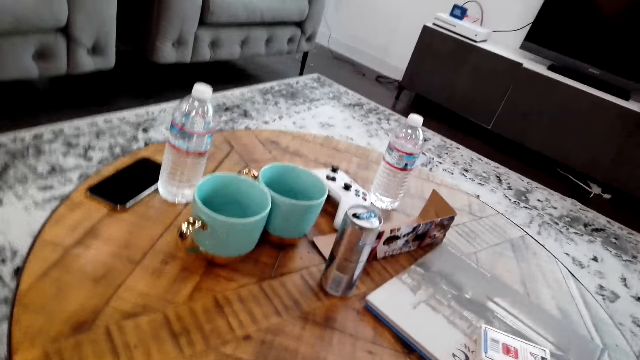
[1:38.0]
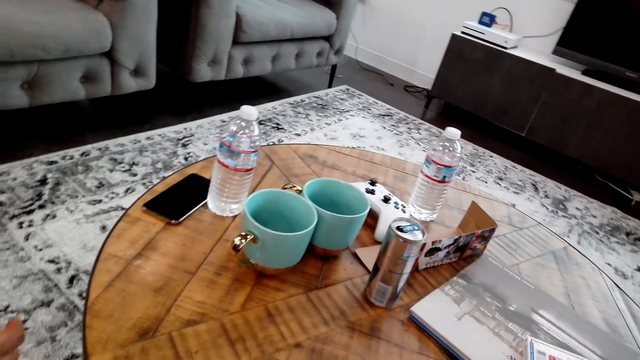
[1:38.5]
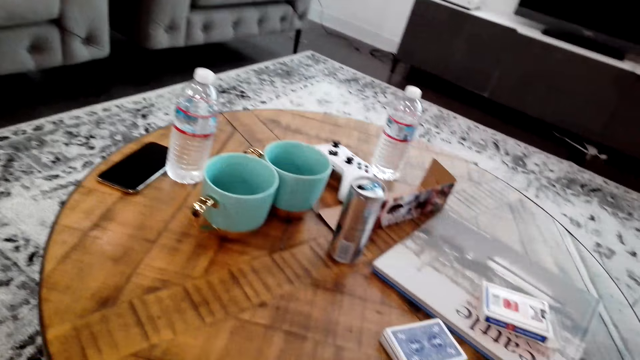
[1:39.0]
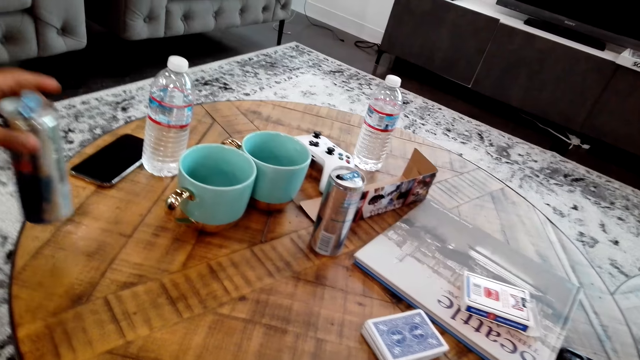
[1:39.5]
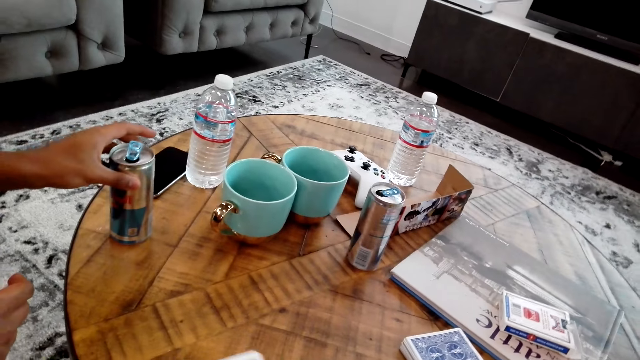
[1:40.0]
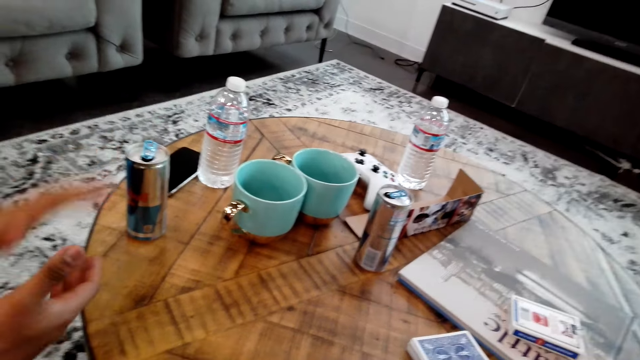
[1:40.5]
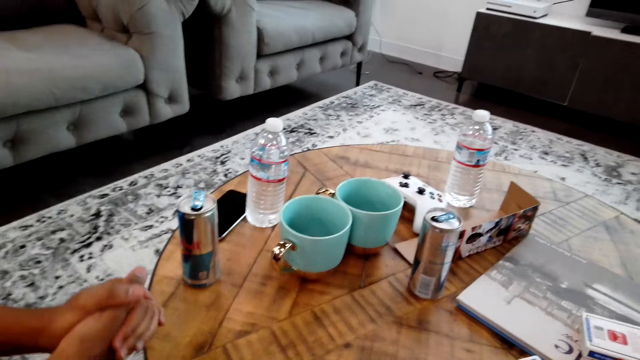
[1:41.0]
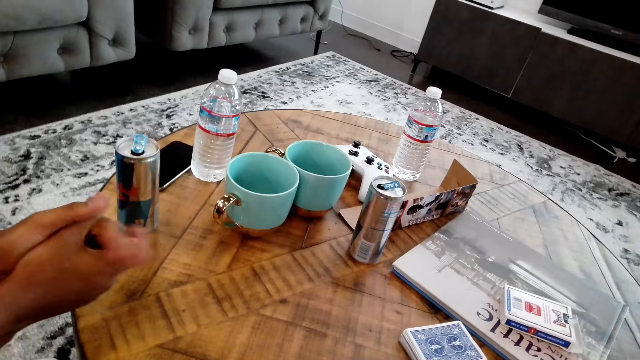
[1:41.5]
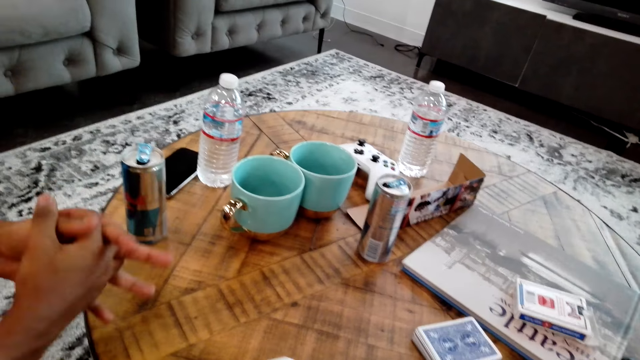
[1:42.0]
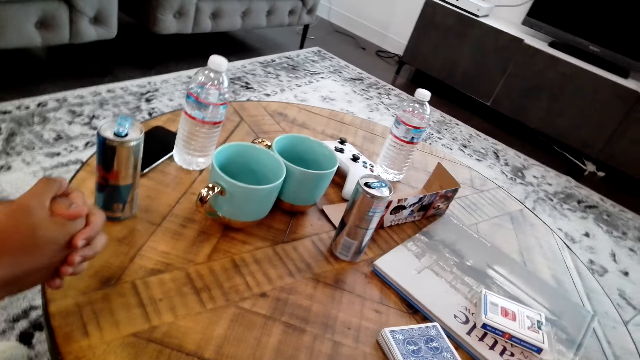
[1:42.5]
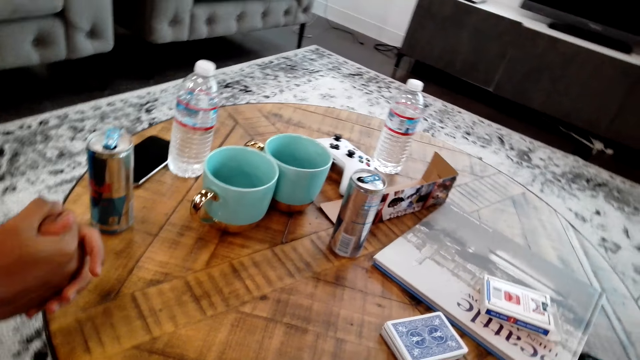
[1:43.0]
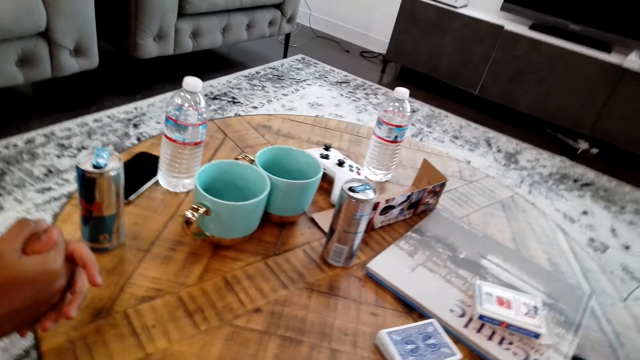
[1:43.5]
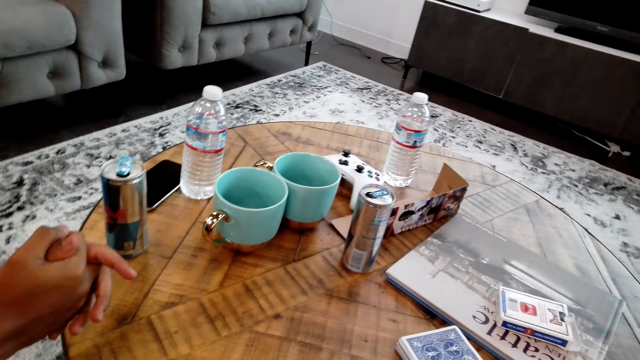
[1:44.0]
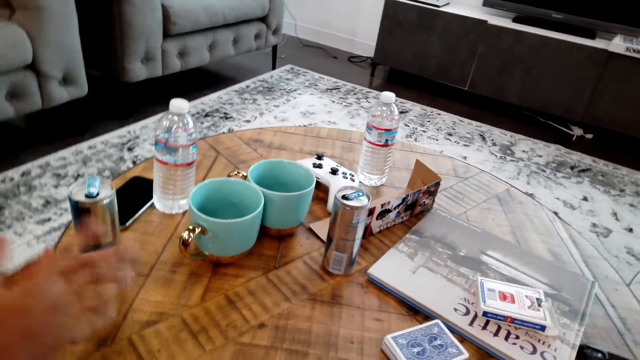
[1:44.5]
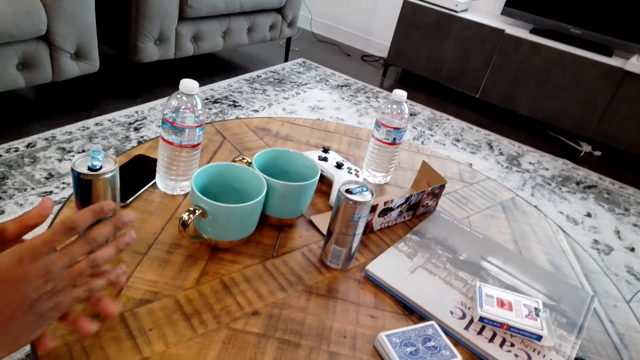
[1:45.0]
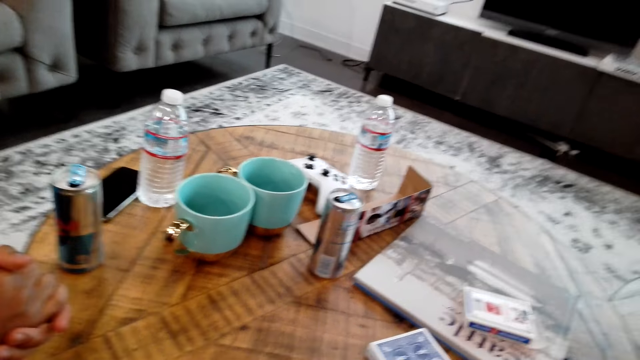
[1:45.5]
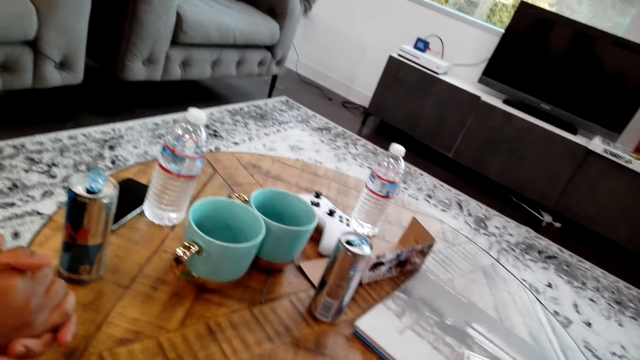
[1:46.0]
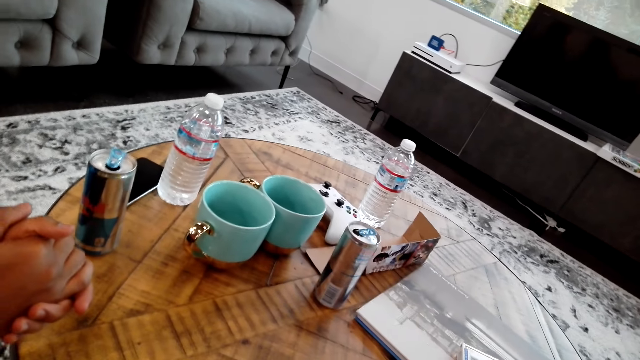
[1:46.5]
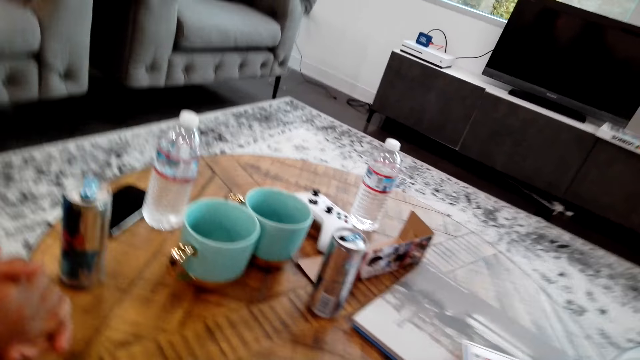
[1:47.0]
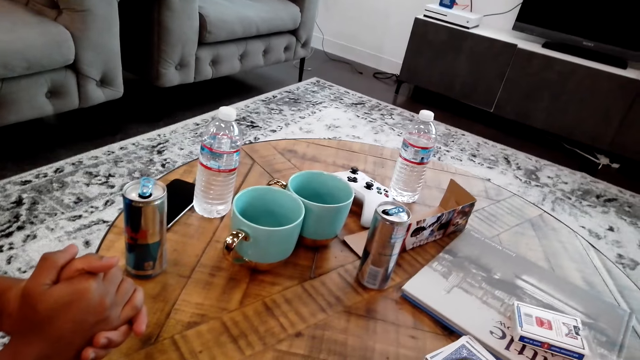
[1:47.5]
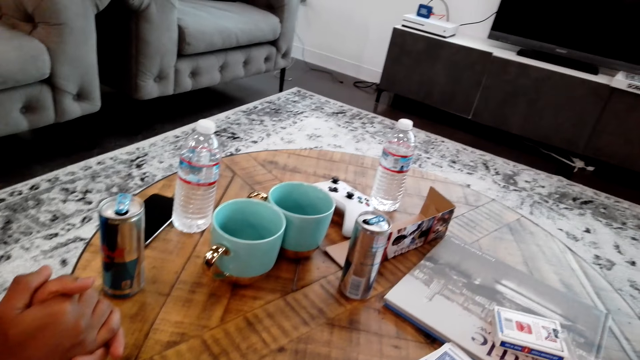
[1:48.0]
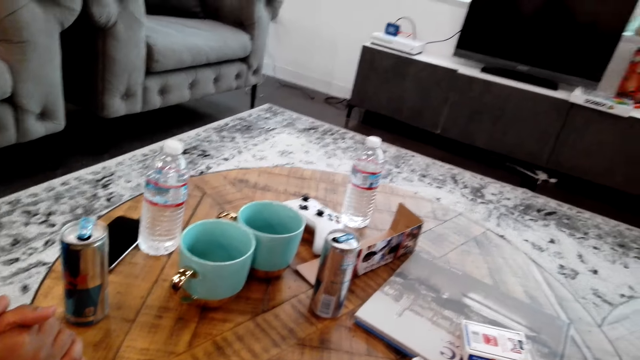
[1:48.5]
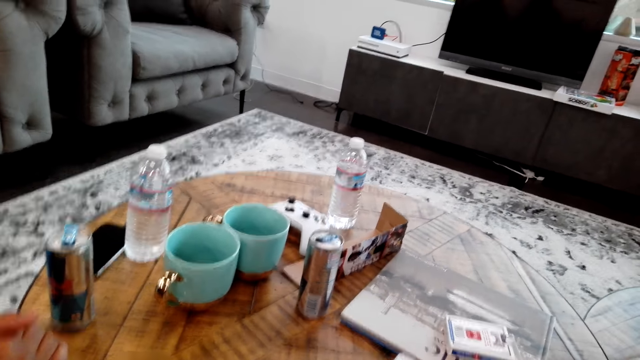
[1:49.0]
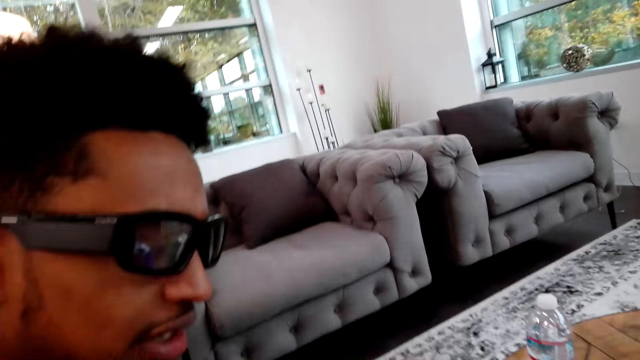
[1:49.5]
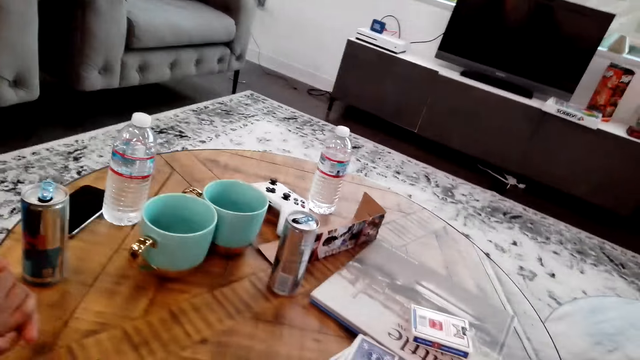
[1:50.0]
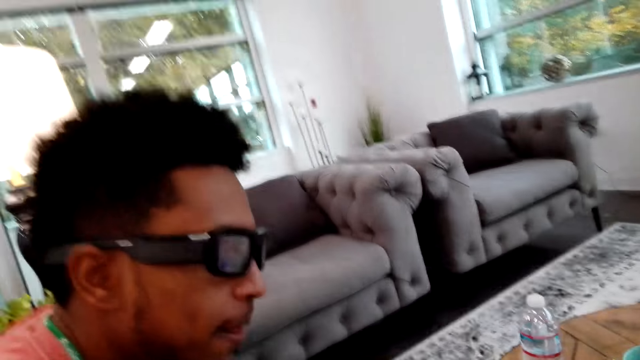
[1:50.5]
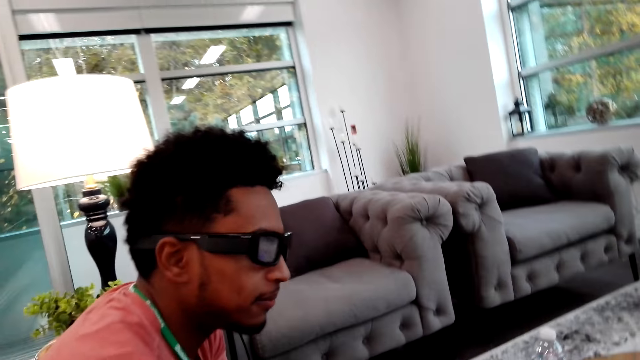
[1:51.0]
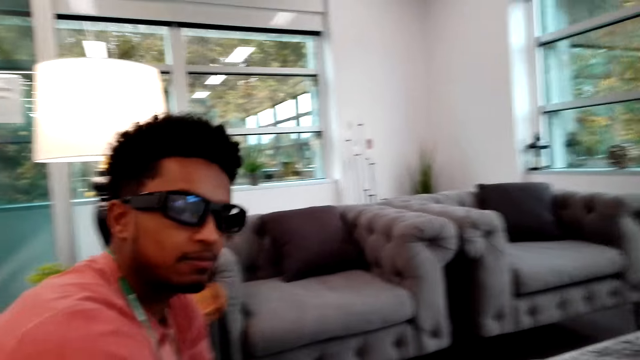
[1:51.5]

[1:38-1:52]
A man places the can on the table. The man moves the hands. The camera wearer moves the head. They talk to the man.

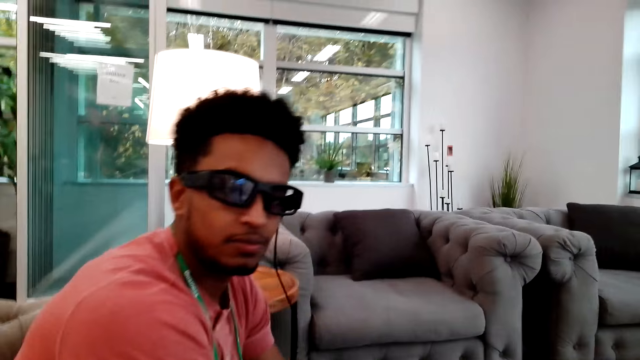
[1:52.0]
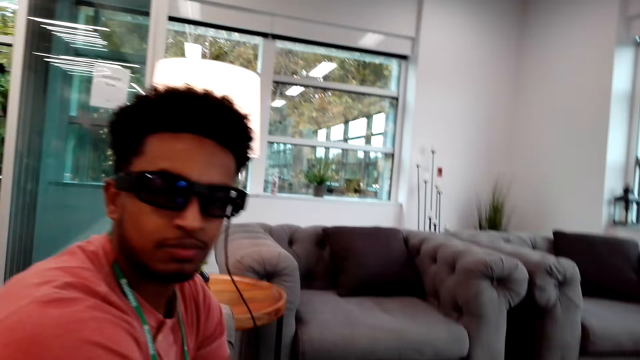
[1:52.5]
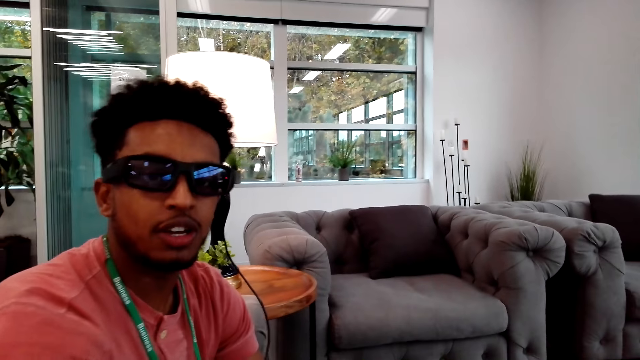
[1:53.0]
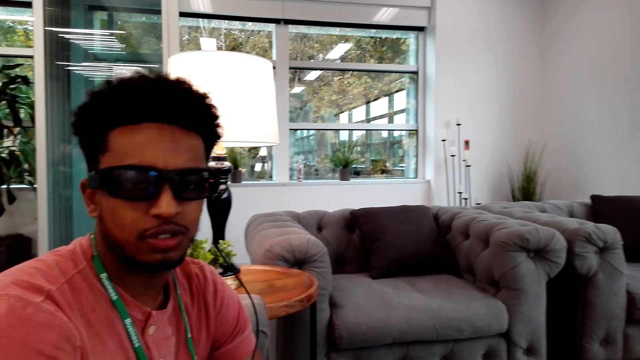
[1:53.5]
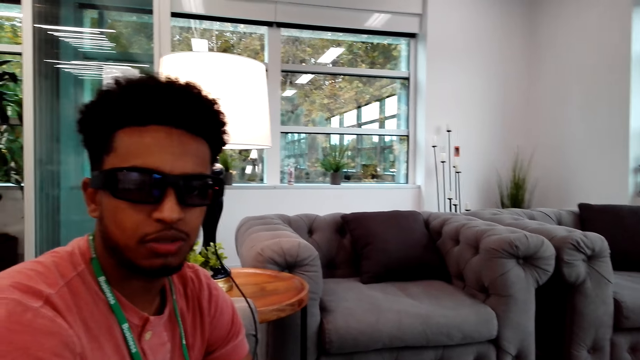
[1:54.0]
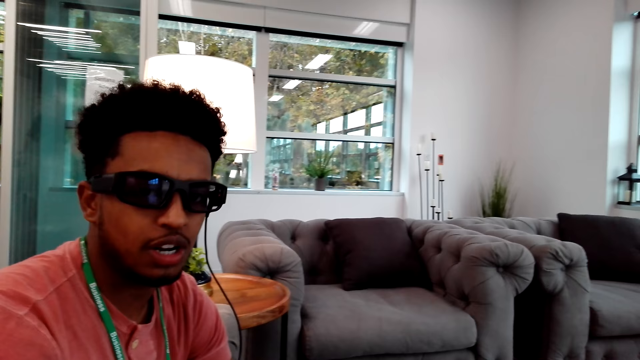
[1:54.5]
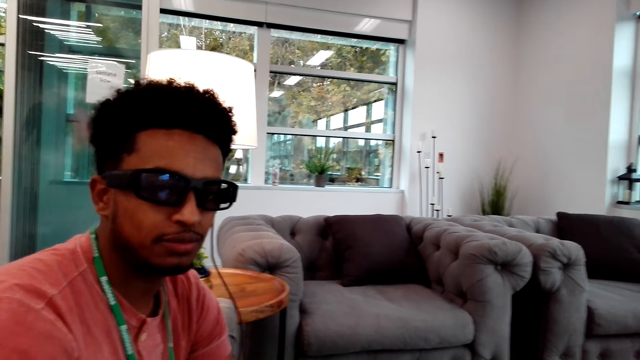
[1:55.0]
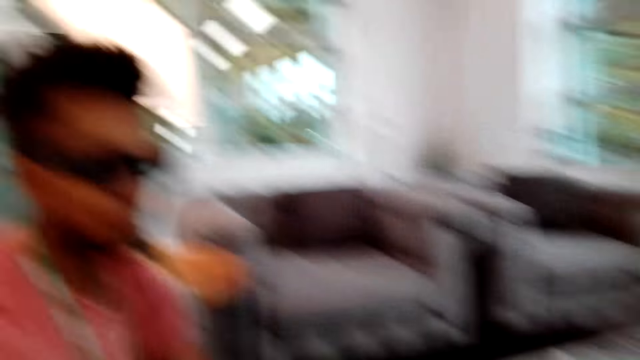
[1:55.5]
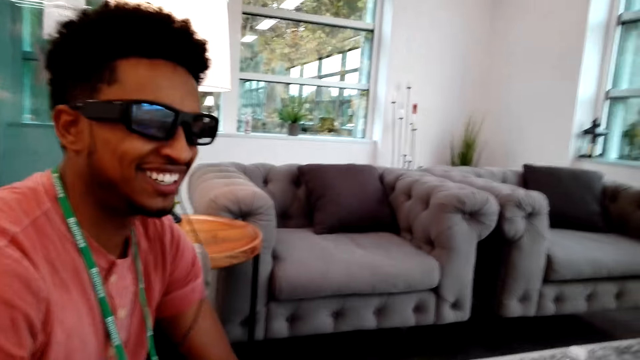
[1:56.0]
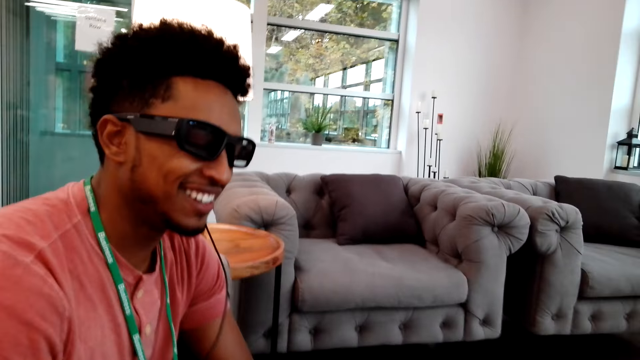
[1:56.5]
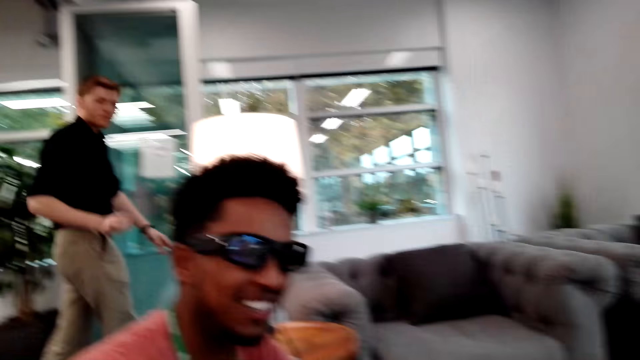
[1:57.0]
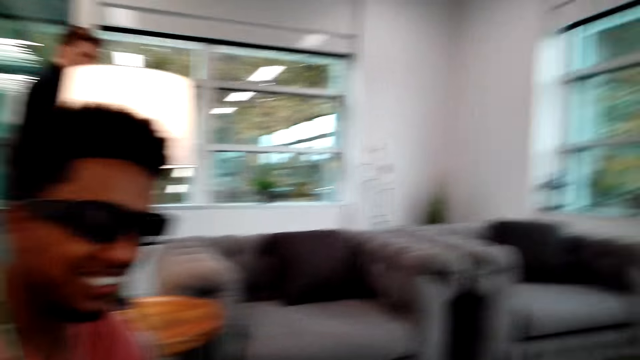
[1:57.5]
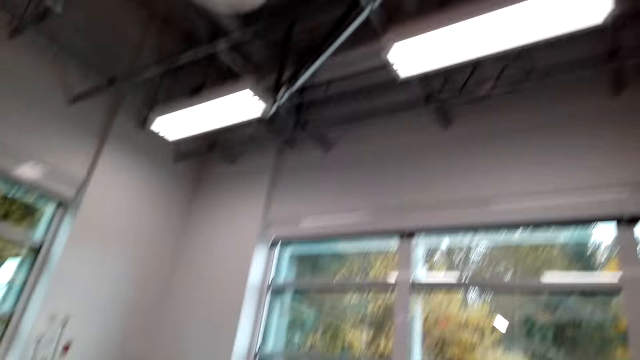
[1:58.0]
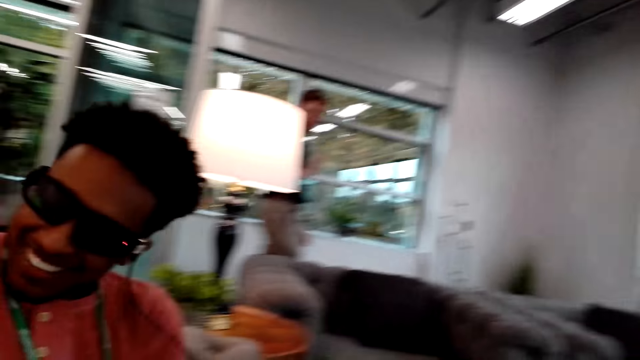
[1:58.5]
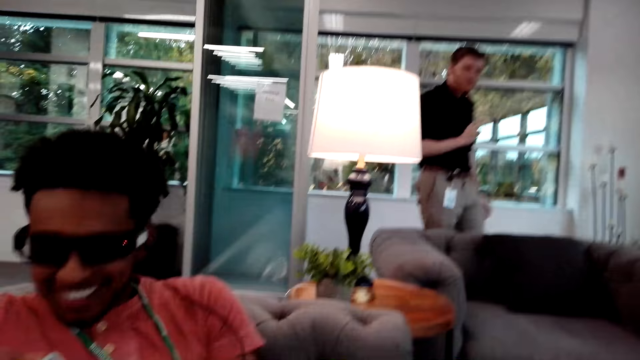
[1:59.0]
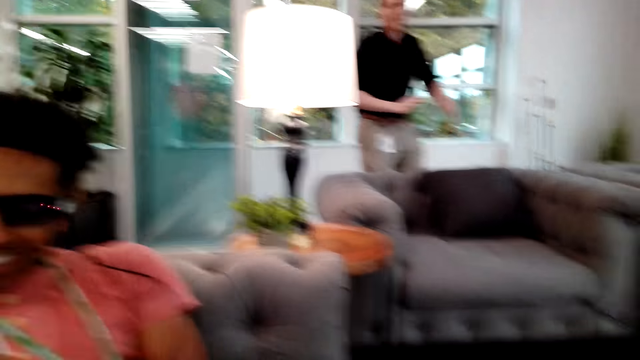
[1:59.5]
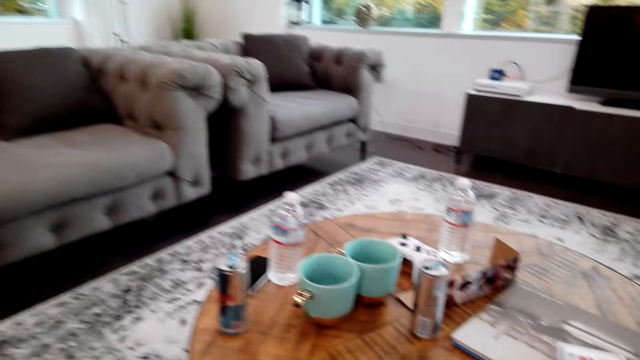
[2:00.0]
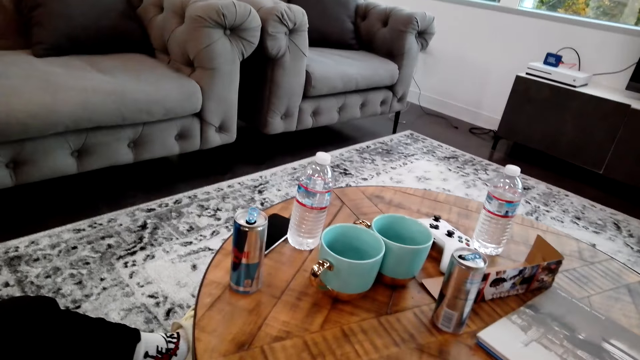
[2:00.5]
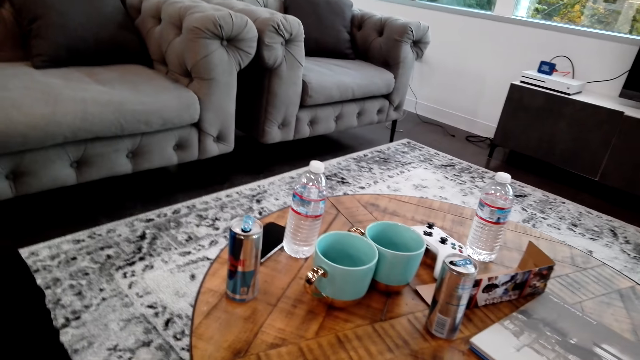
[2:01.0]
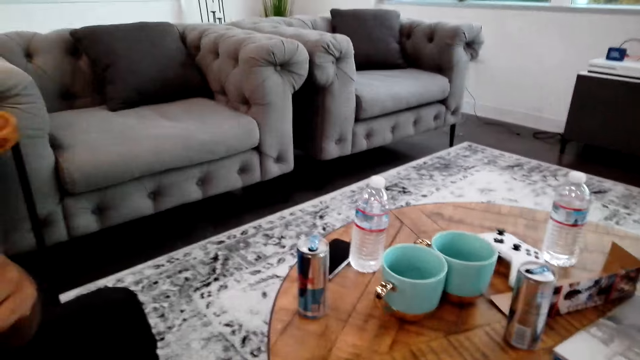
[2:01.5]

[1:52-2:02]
A man talks to the camera wearer. The man laughs. Another man walks on the floor. The camera wearer looks around the room.
